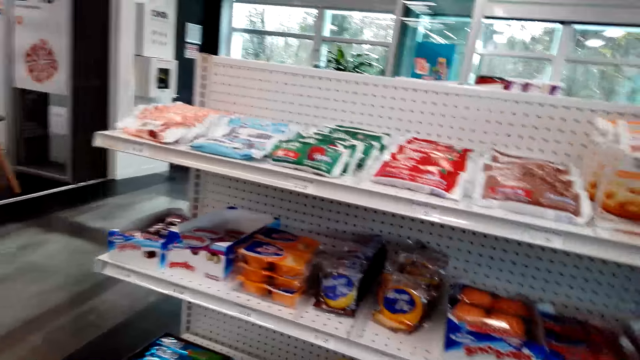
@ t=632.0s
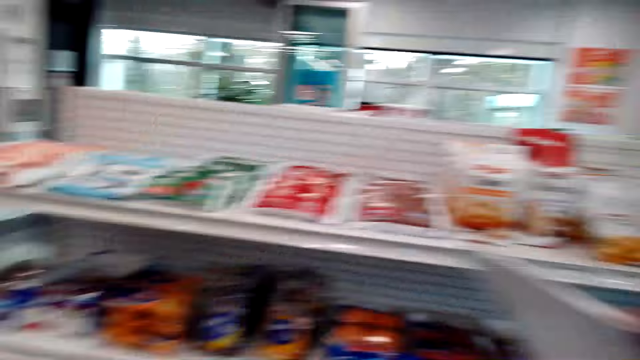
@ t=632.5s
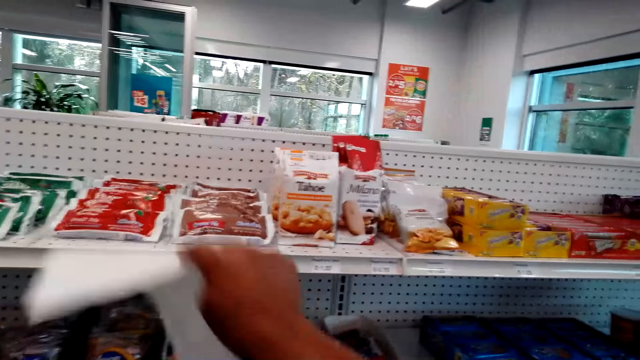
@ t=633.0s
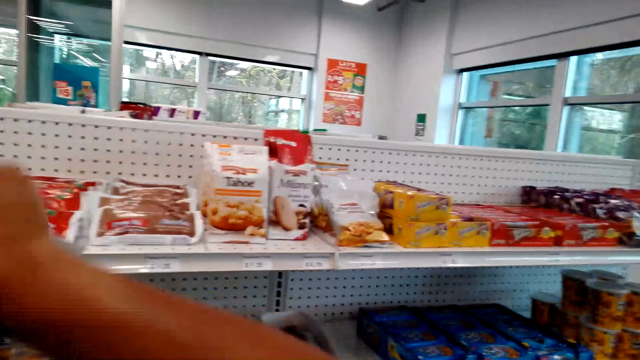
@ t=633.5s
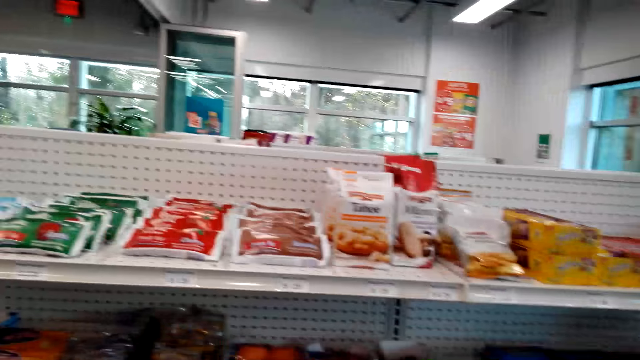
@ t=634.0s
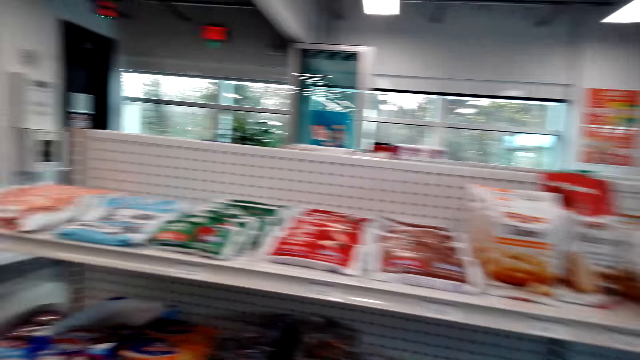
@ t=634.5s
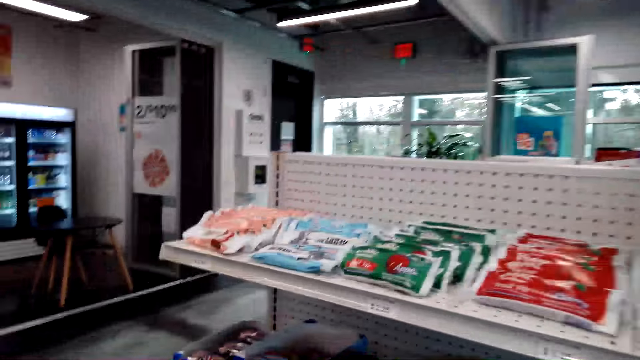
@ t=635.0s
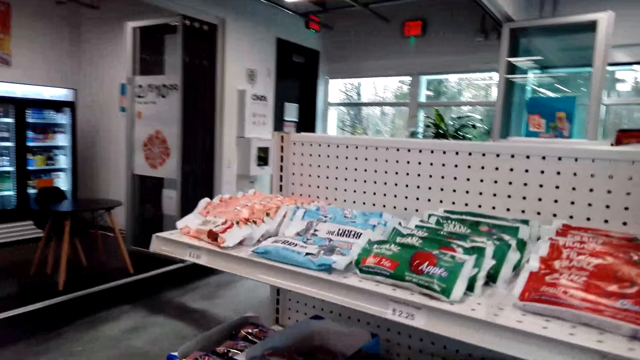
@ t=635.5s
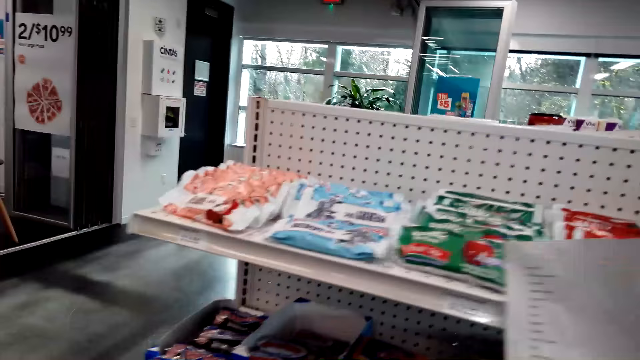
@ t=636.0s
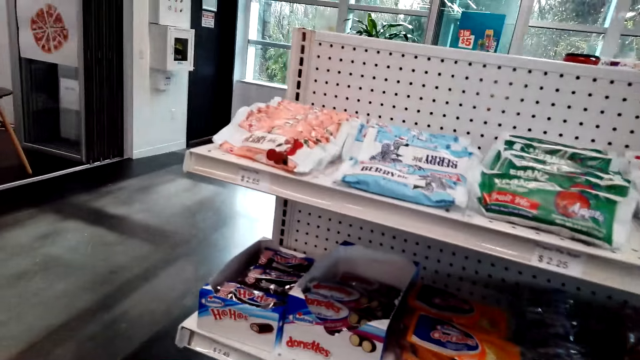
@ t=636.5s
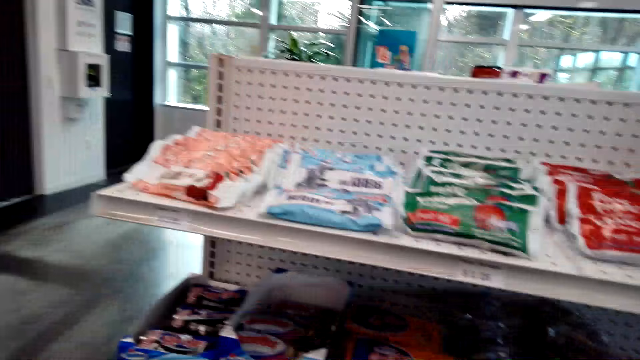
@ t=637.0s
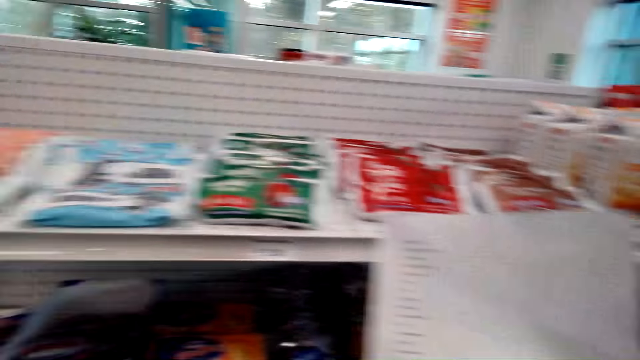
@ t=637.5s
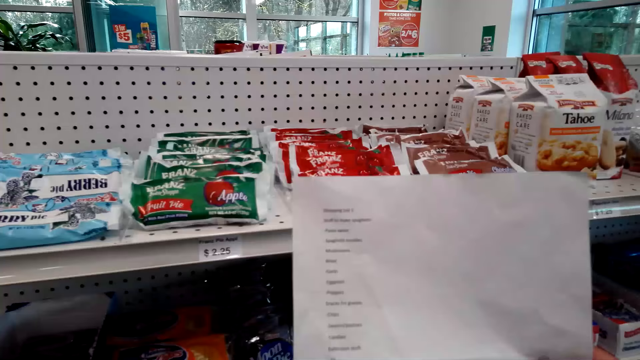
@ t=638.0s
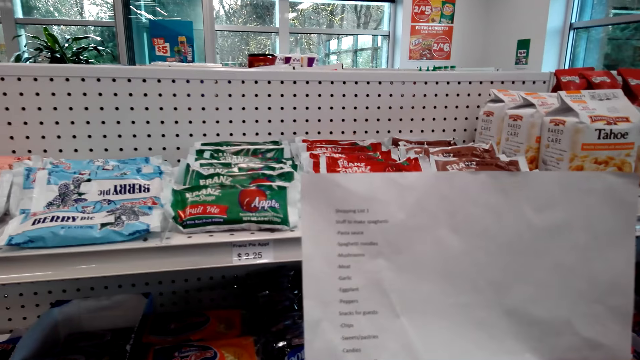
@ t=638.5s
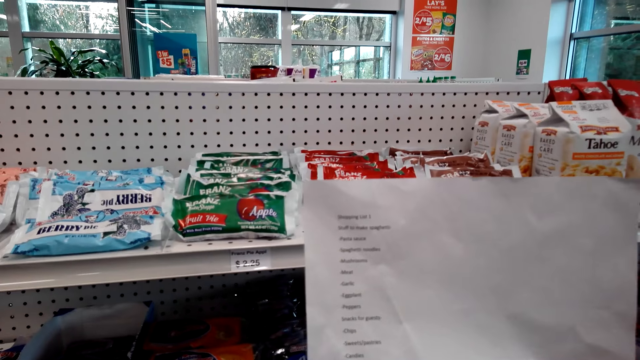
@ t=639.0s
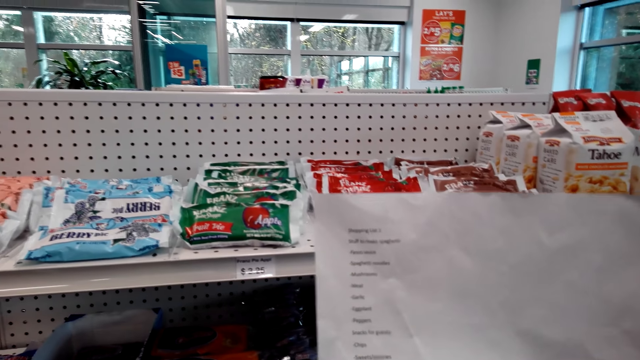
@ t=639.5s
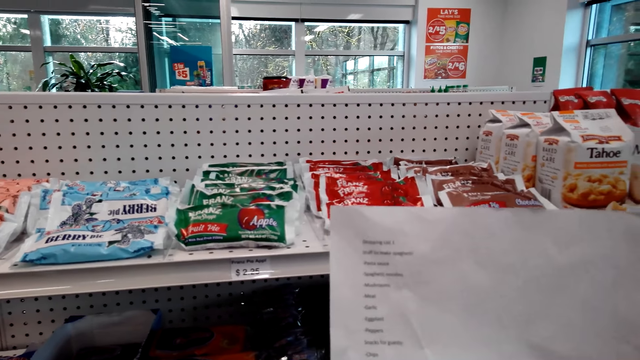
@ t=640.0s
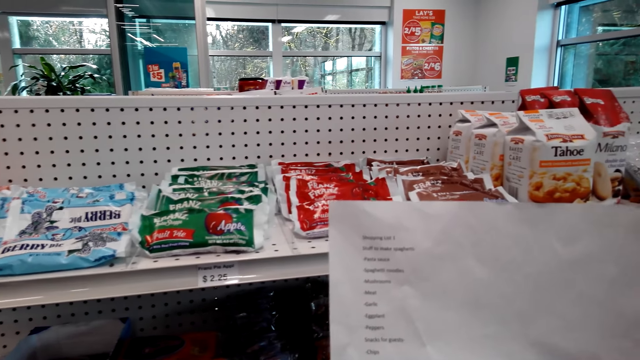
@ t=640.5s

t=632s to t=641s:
The camera wearer stares at the shopping list. They hold the list.

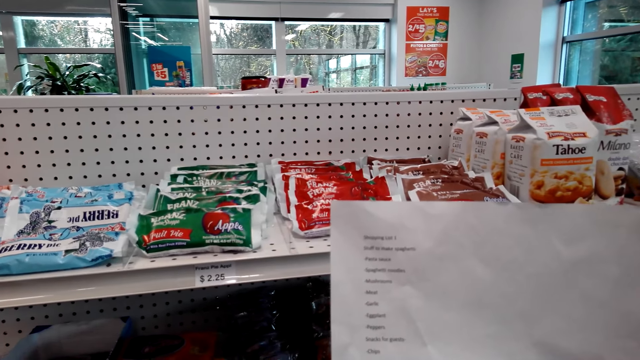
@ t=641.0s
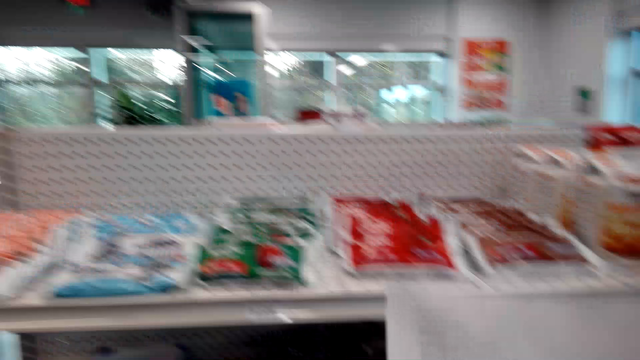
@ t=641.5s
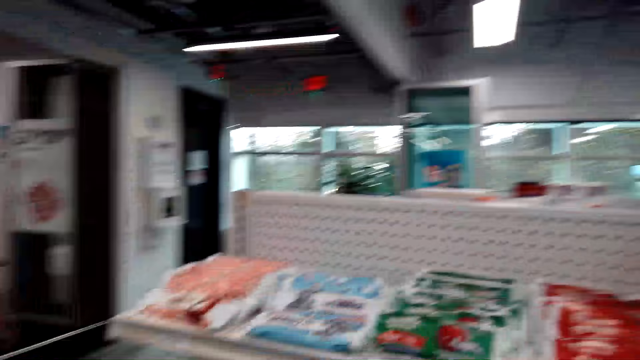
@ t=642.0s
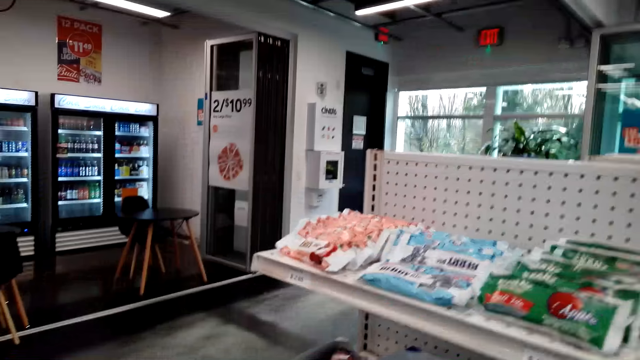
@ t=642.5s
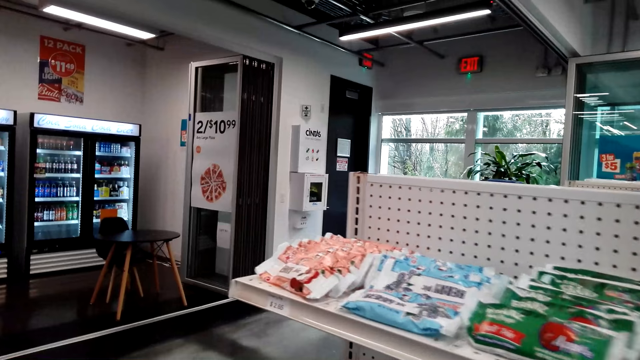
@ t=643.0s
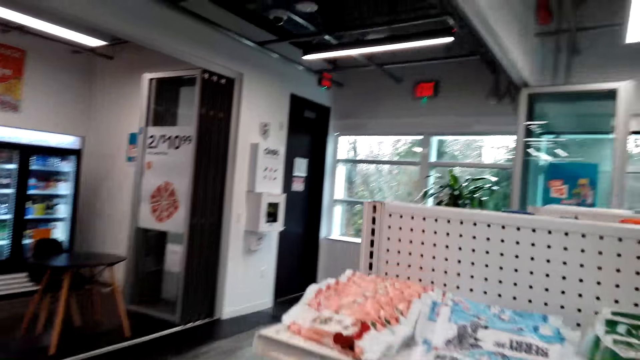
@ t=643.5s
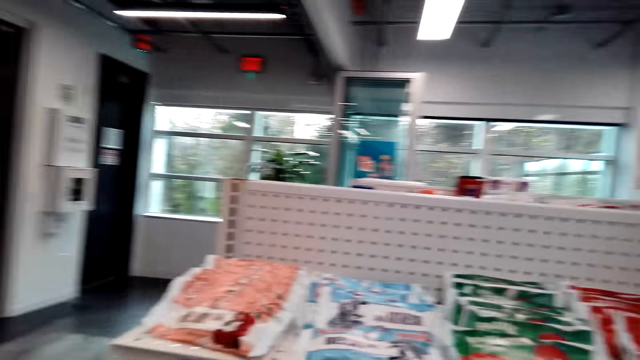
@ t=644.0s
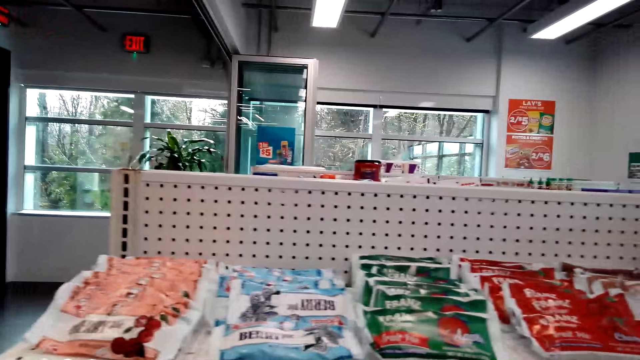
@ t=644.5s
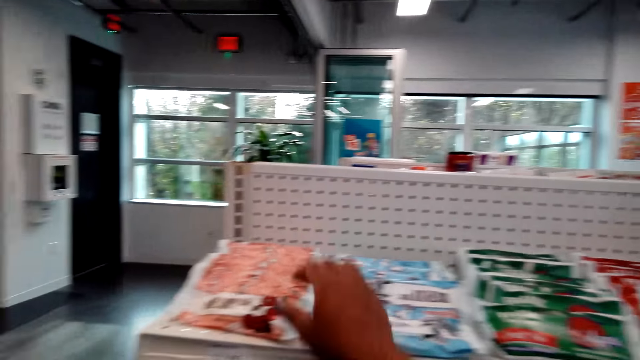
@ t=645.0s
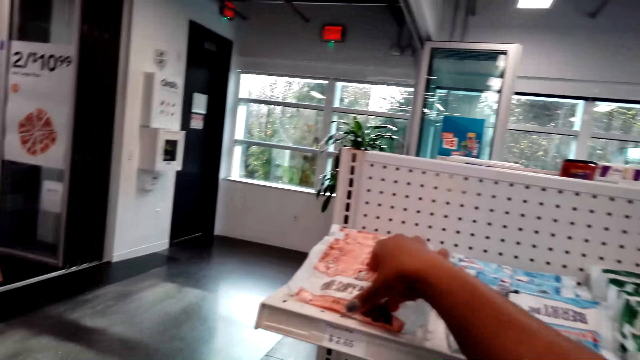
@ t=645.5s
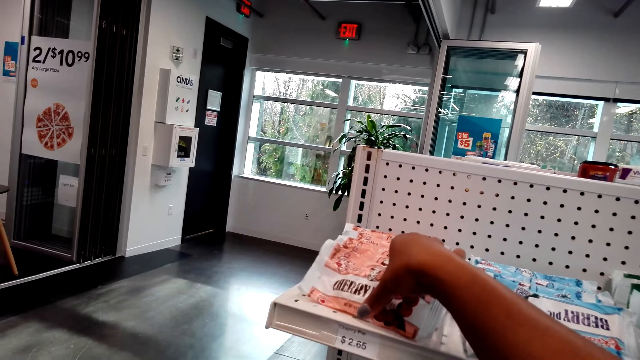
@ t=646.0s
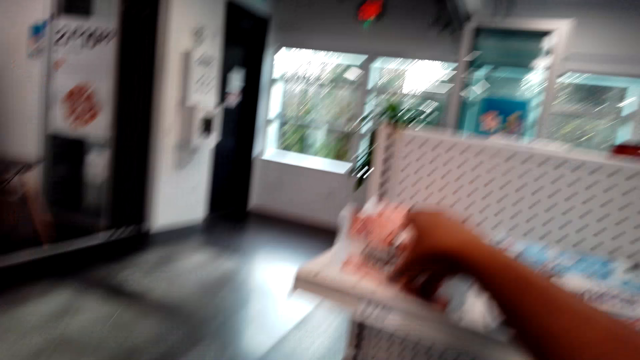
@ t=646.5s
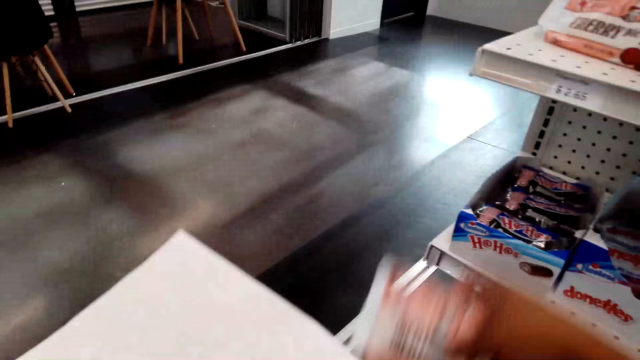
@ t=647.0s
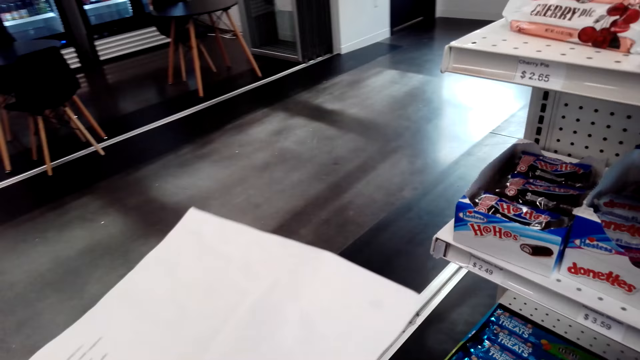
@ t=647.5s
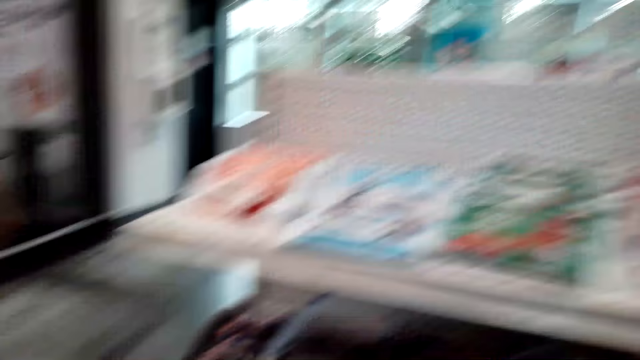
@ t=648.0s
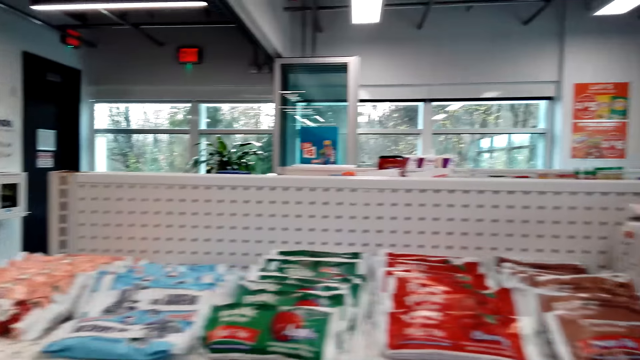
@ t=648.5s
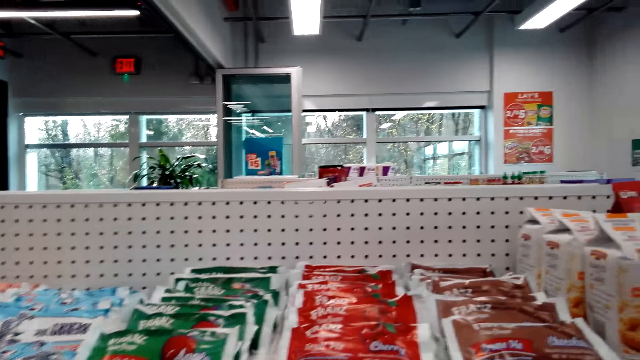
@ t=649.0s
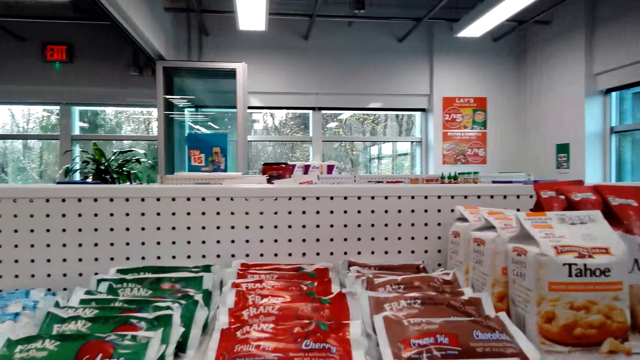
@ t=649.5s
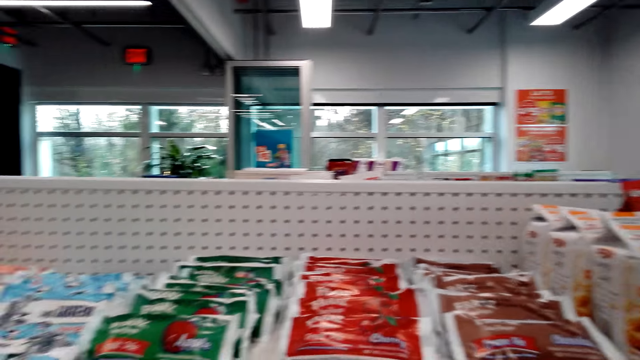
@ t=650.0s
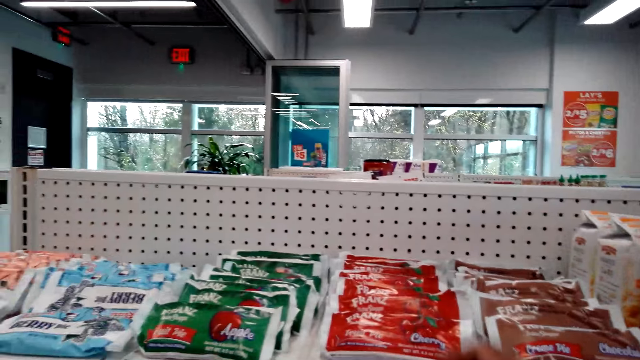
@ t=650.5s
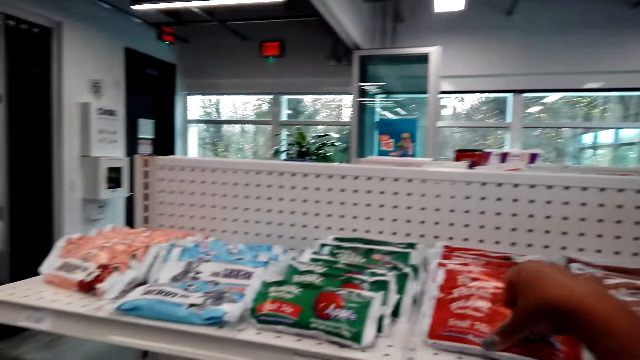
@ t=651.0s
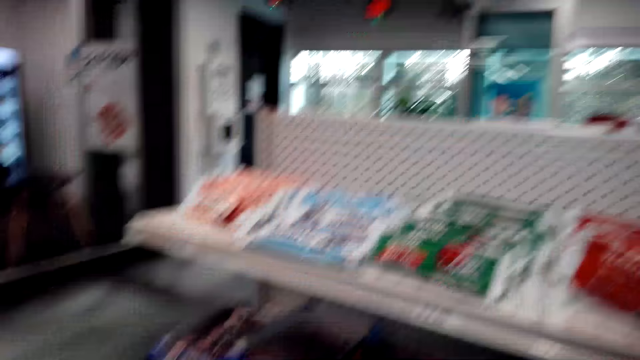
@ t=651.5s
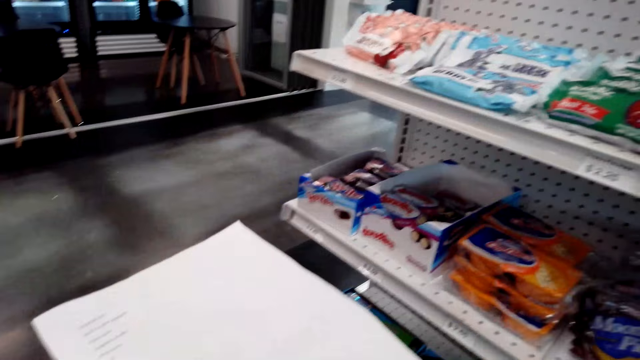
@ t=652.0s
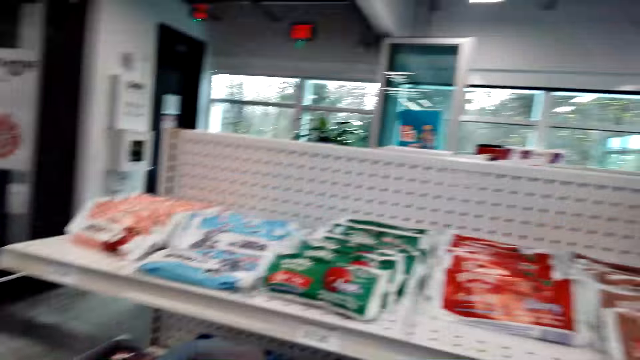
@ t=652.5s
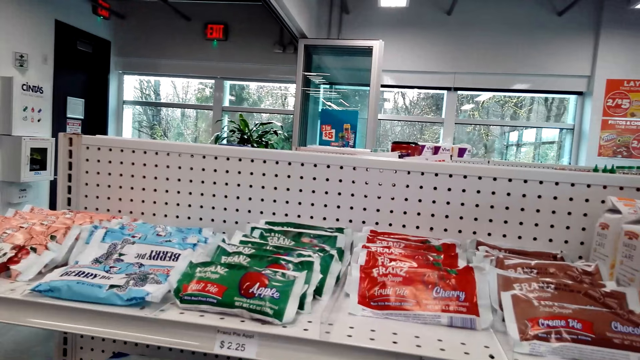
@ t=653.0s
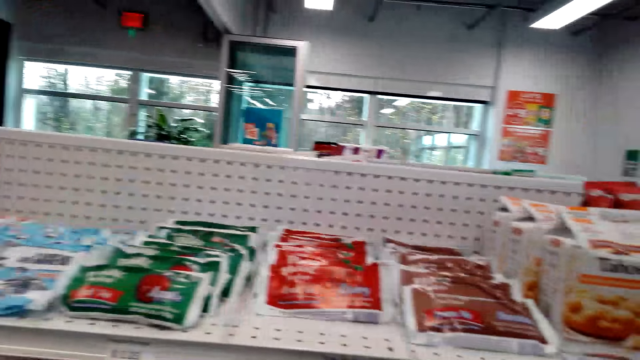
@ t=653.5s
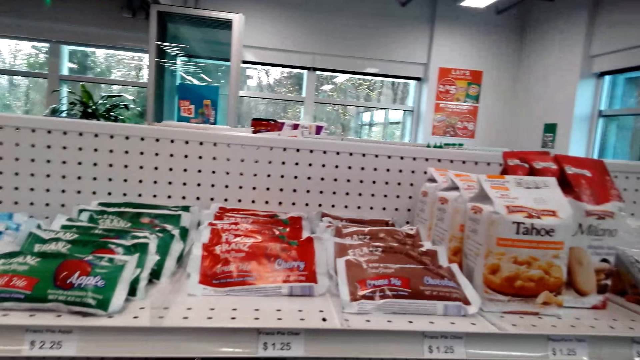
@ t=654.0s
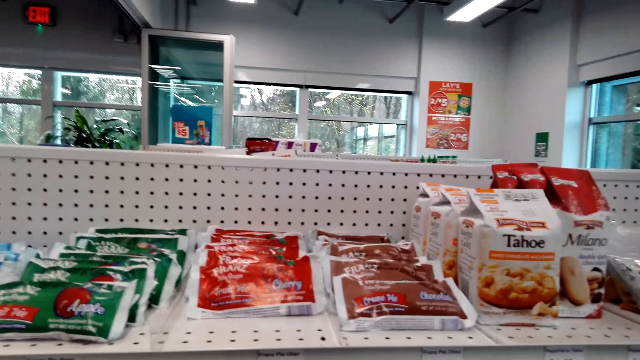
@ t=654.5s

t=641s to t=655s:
The camera wearer looks around. They pick up a pack of cherry pie. They put the pack of cherry pie in the basket. They stare at the shelf. They pick up a pack of Franz. They put the pack of Franz in the basket. They stare at the shelf.
